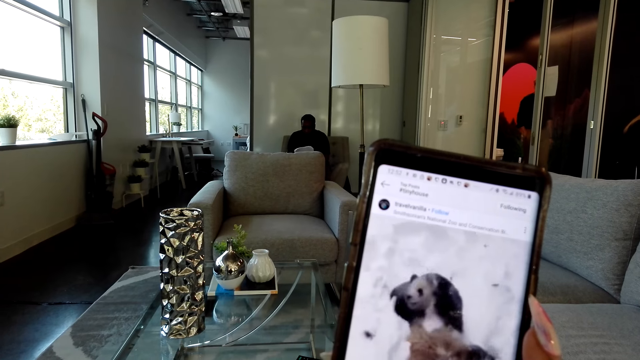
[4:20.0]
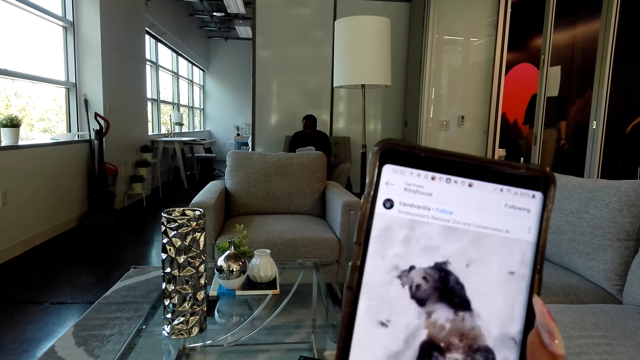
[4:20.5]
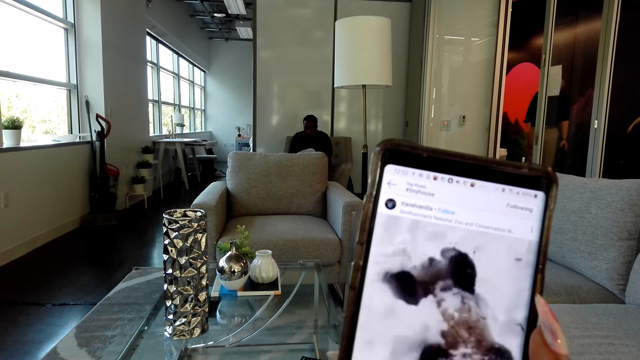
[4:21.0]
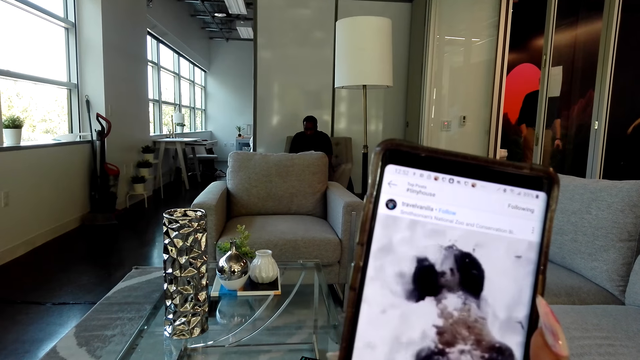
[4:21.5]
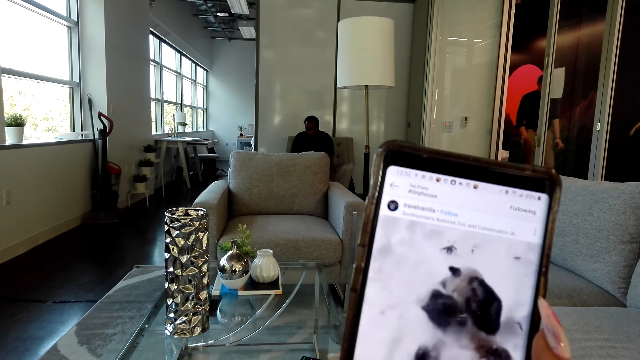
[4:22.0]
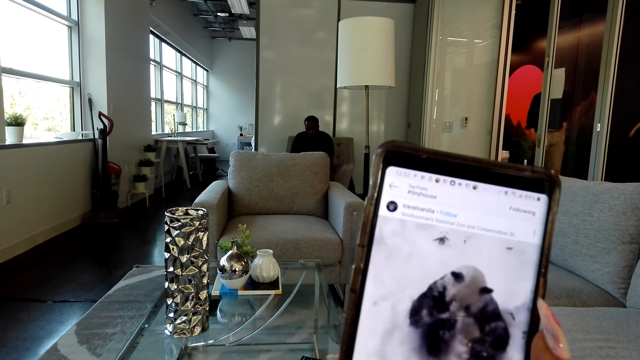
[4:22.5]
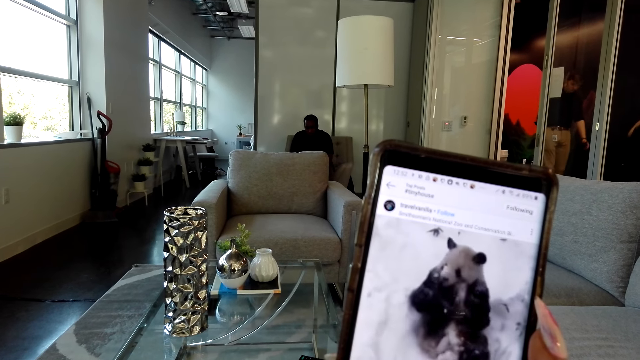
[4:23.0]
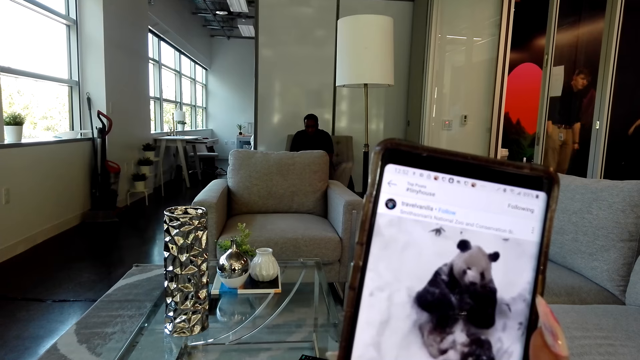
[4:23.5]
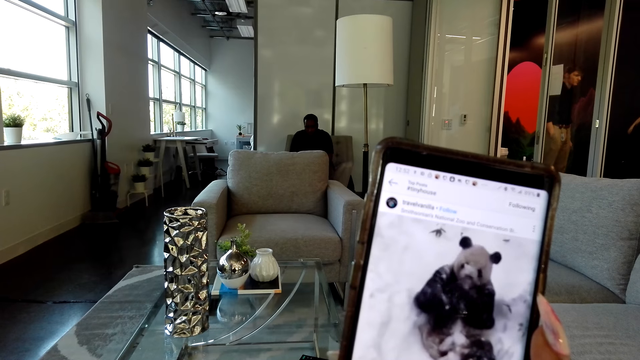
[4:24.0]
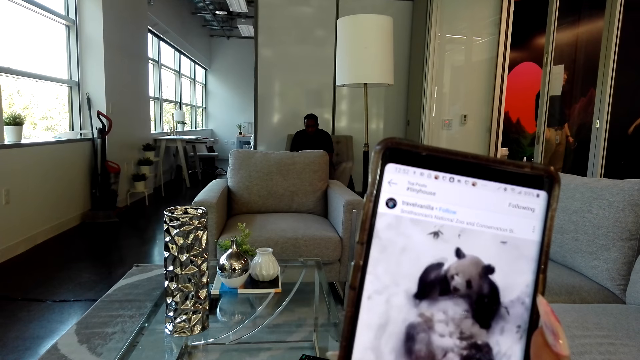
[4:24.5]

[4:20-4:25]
The camera wearer watches the video on the phone.

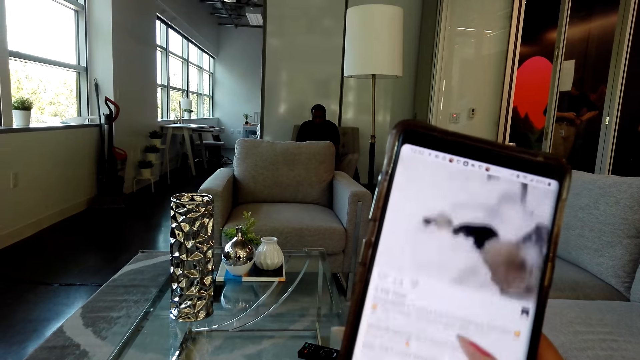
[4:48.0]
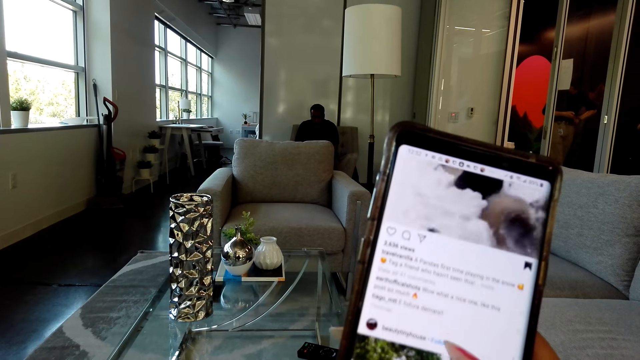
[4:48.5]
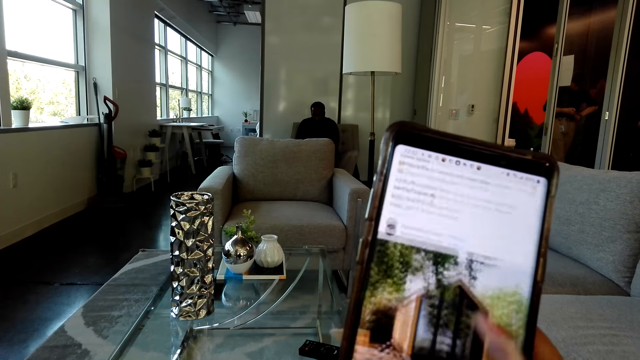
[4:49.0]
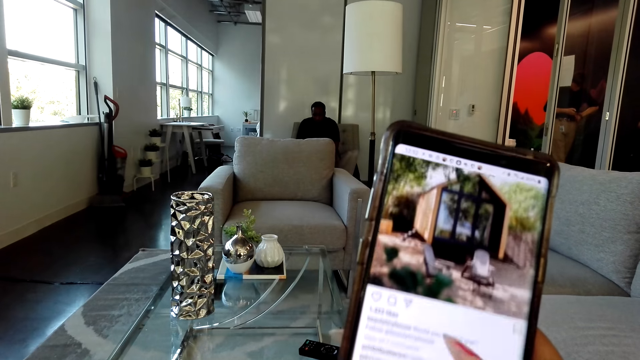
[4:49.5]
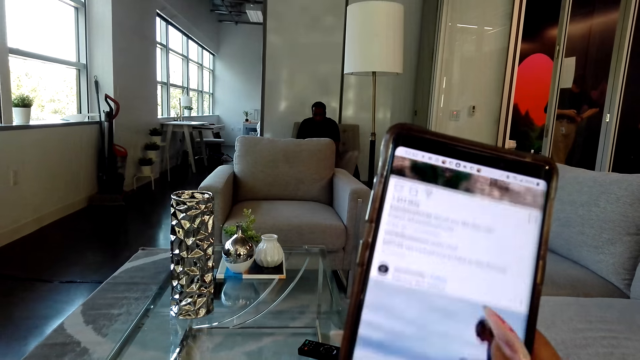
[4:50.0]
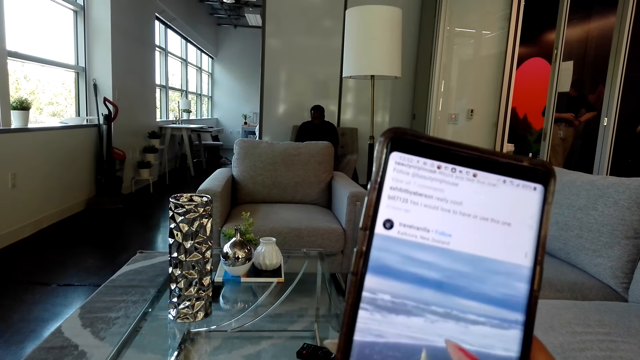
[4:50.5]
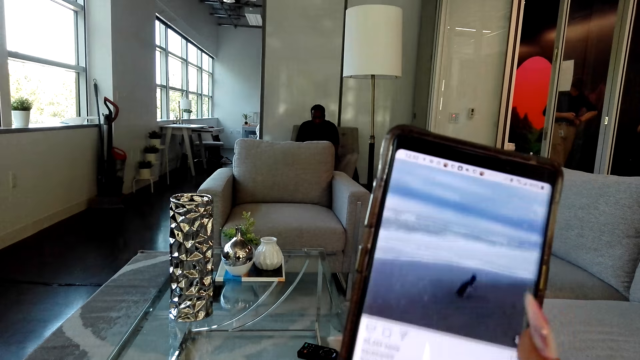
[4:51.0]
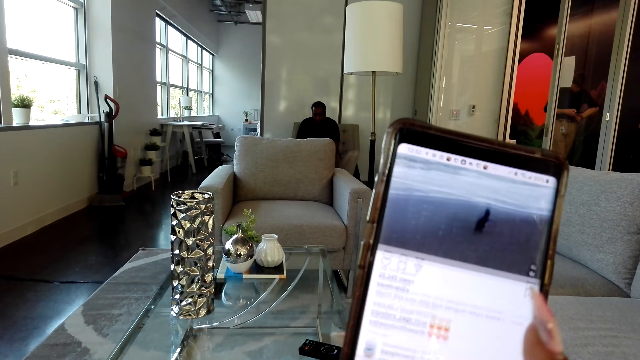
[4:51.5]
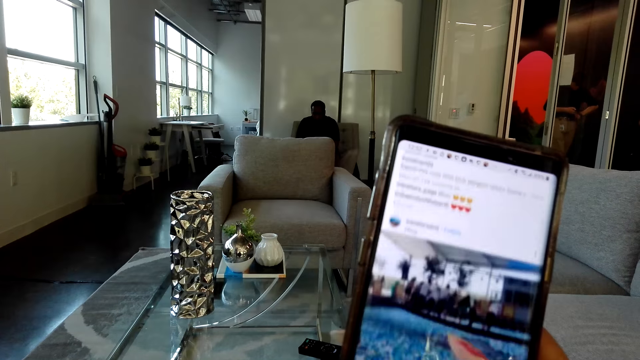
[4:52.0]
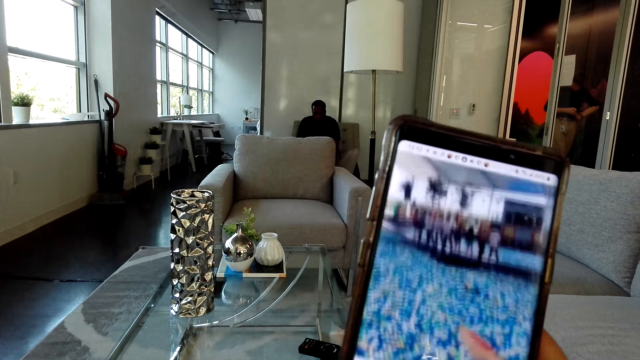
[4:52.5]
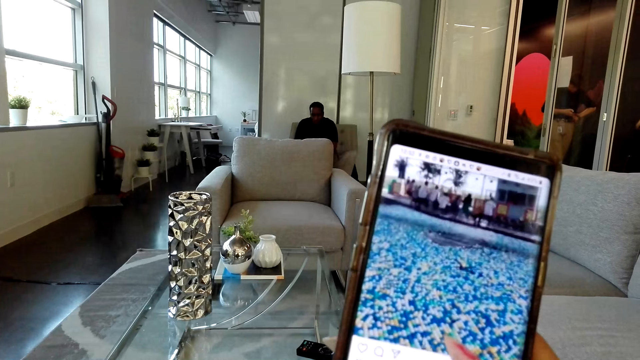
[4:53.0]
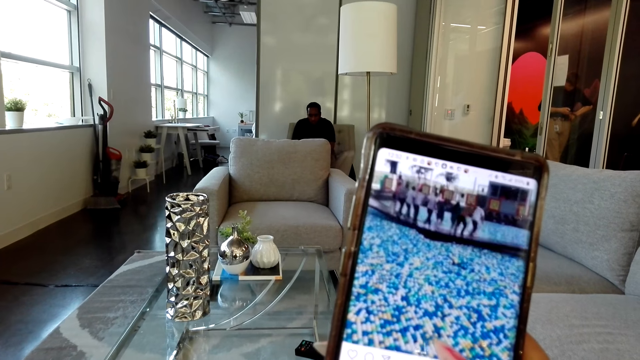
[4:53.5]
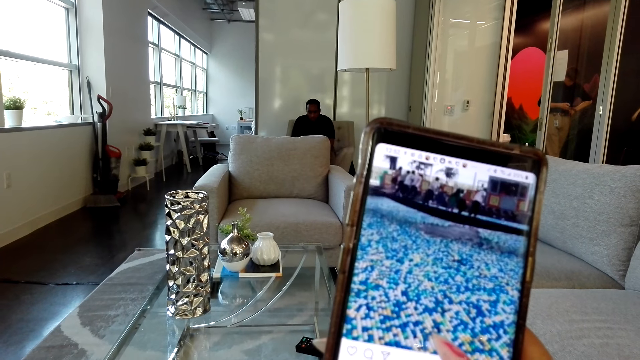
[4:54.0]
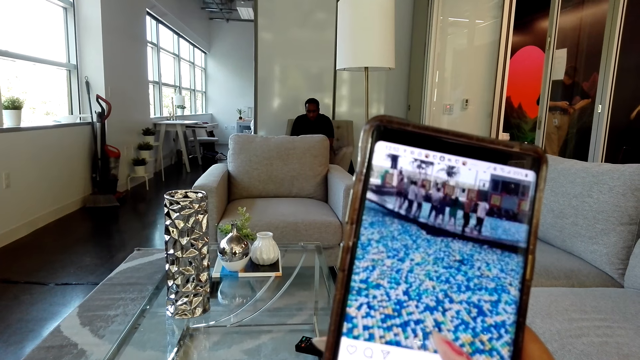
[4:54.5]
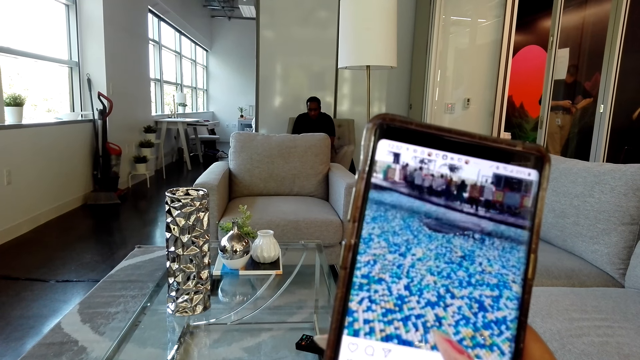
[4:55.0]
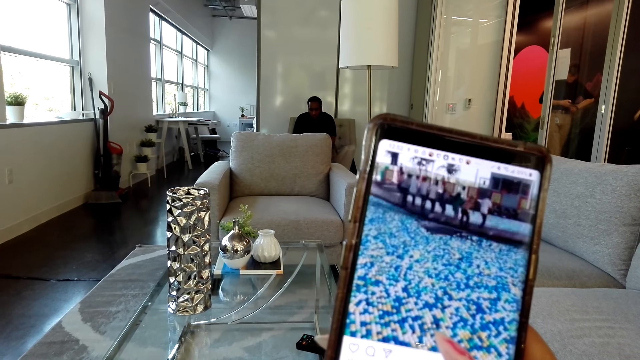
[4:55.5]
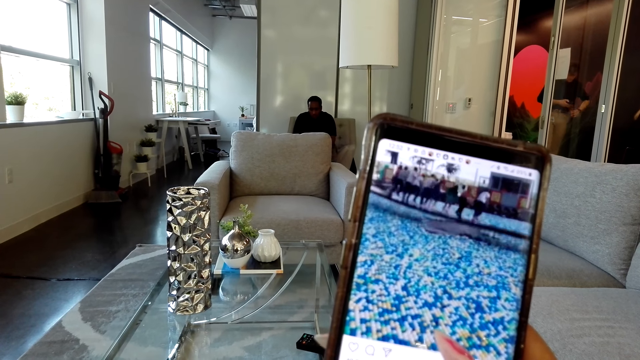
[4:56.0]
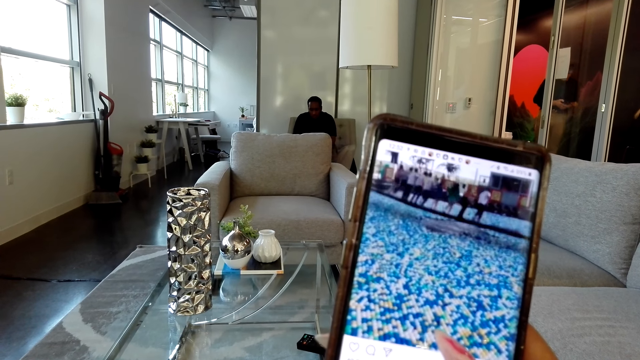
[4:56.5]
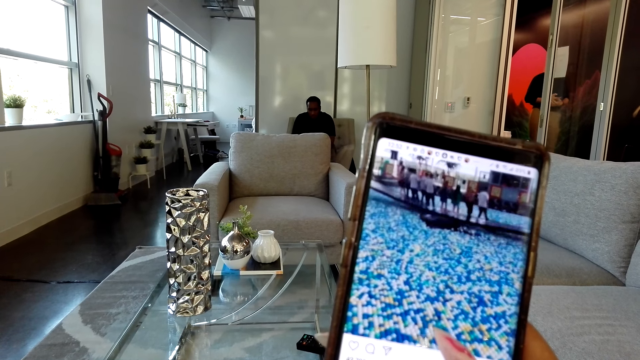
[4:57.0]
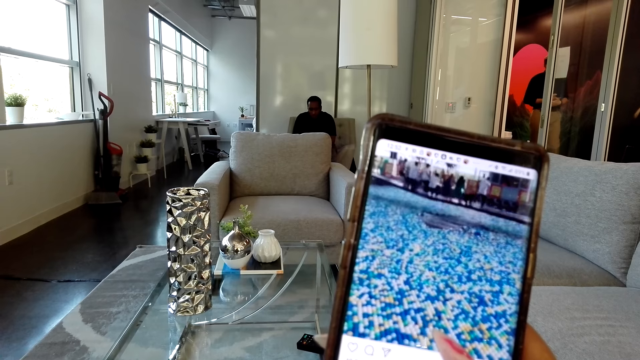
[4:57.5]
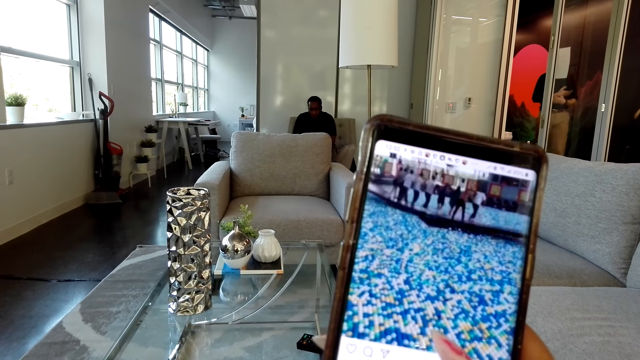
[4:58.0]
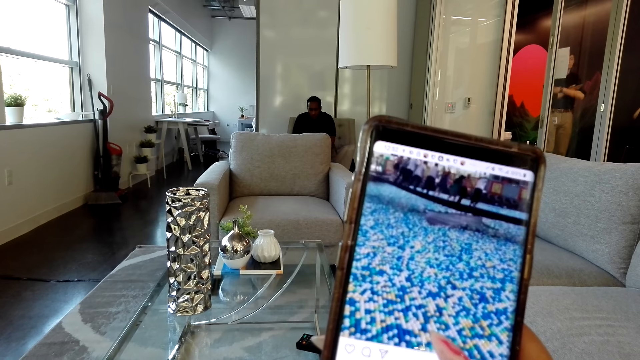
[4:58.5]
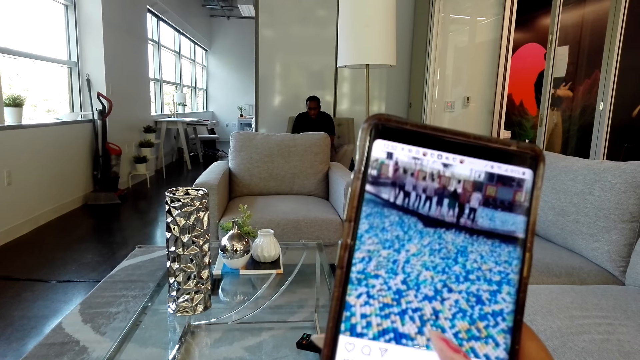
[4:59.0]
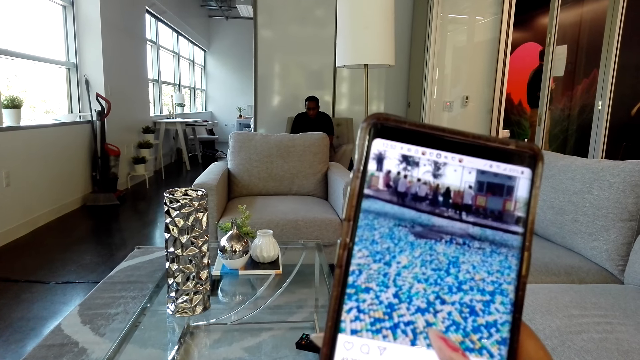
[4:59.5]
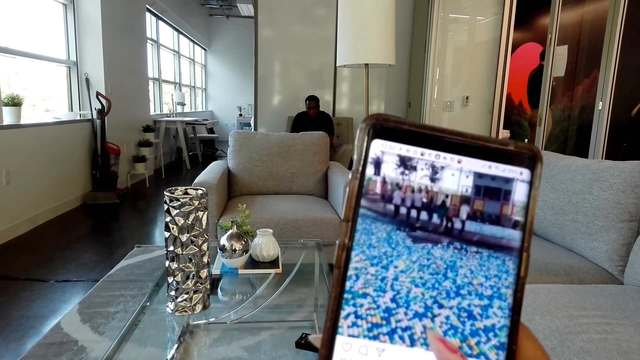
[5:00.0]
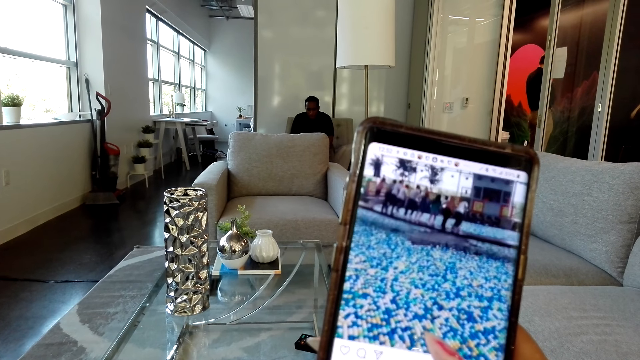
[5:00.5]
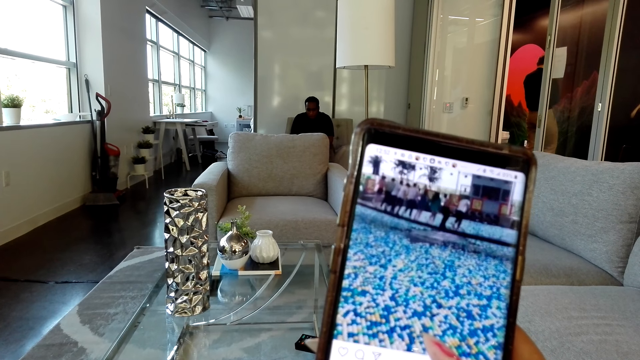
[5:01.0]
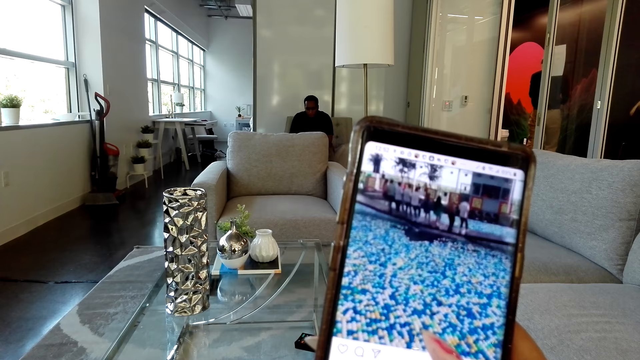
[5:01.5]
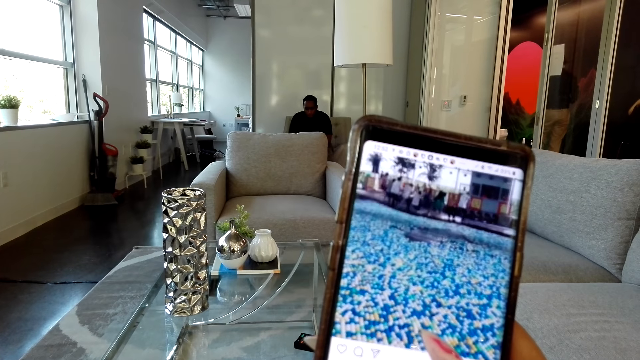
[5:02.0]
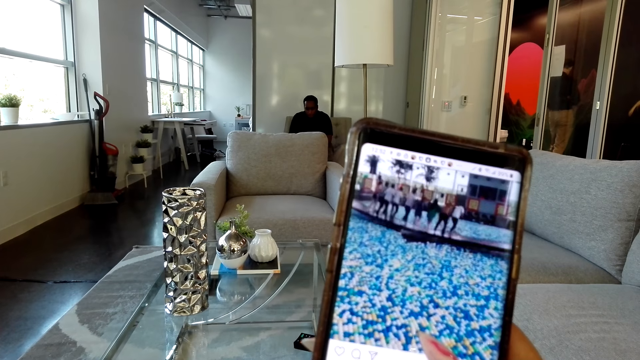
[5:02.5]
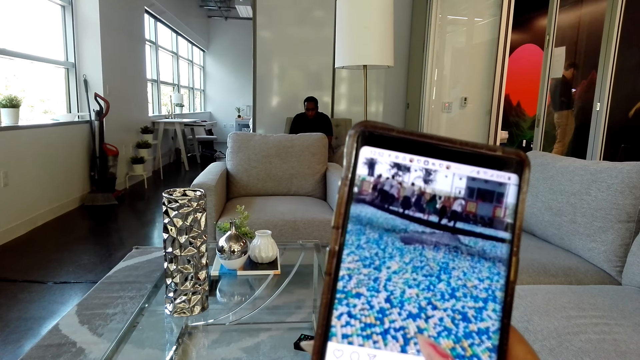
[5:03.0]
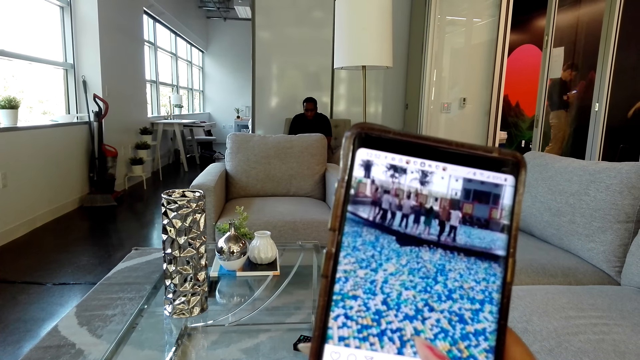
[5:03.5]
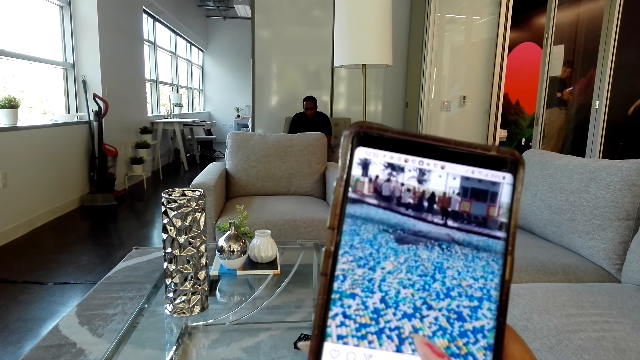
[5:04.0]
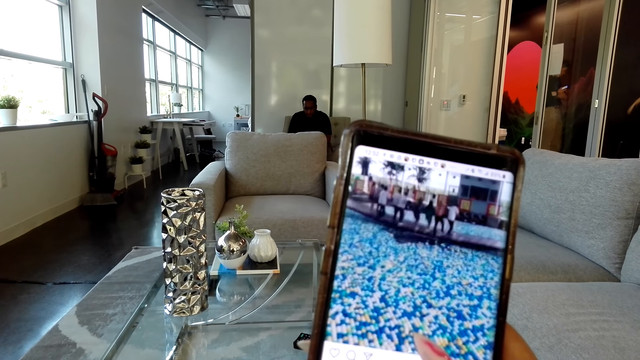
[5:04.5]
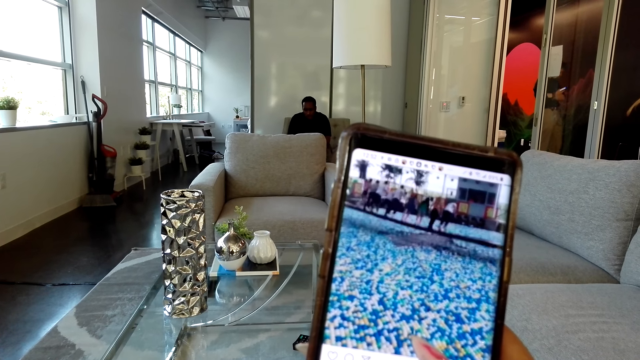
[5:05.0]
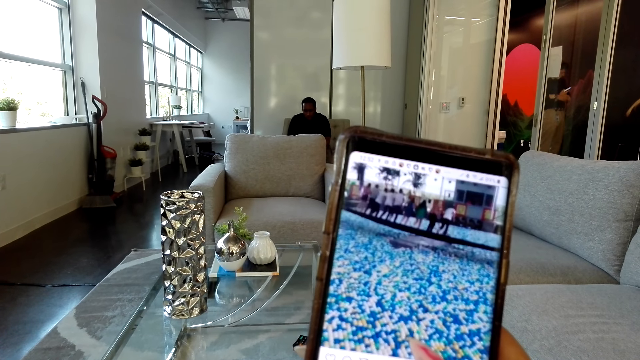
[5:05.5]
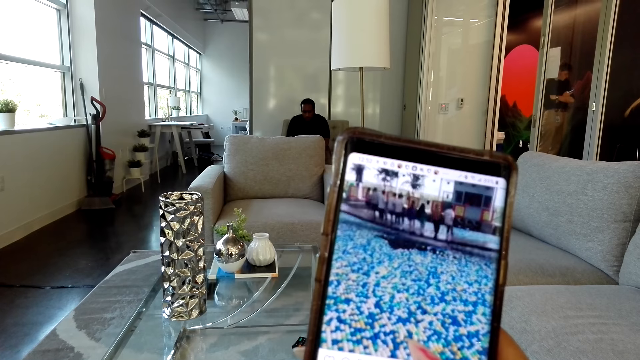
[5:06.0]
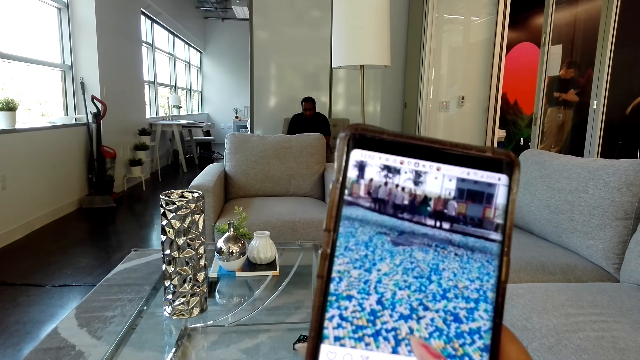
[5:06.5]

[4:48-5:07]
The camera wearer operates the phone. They watch the video on the phone.
